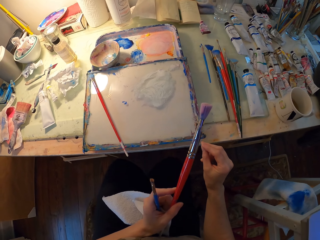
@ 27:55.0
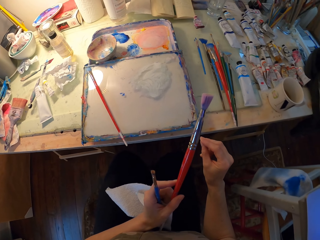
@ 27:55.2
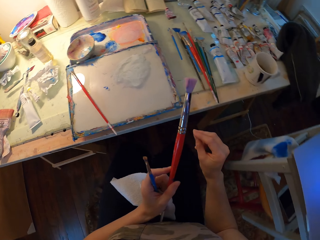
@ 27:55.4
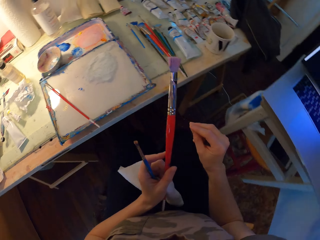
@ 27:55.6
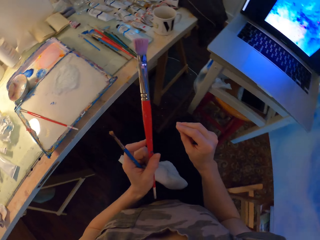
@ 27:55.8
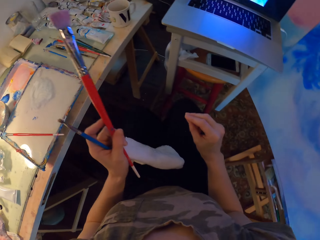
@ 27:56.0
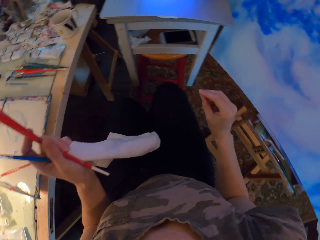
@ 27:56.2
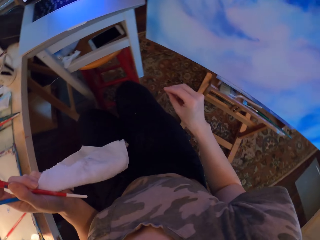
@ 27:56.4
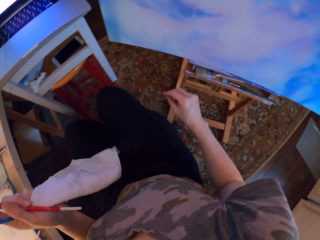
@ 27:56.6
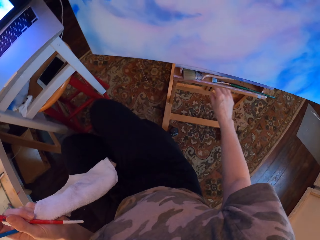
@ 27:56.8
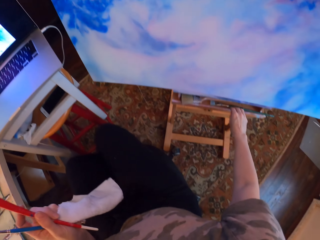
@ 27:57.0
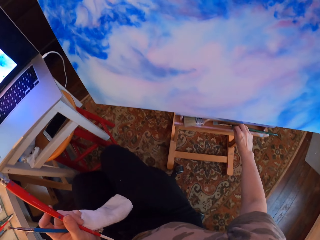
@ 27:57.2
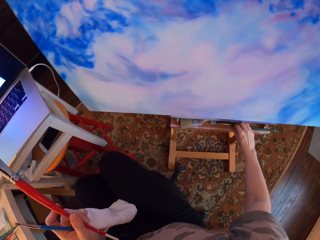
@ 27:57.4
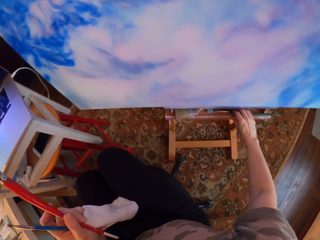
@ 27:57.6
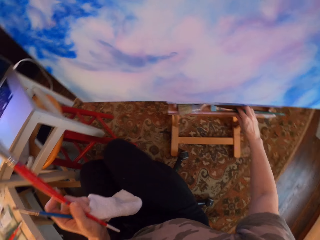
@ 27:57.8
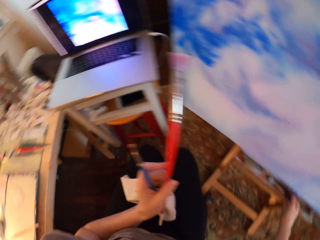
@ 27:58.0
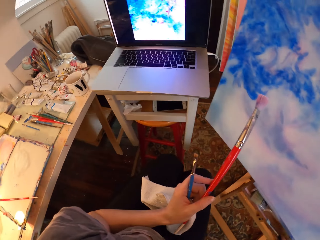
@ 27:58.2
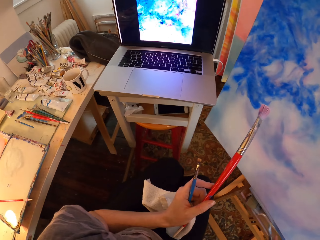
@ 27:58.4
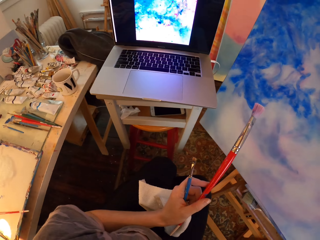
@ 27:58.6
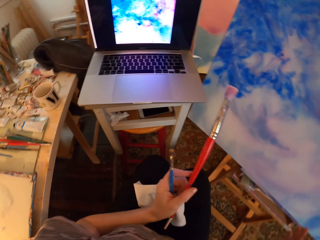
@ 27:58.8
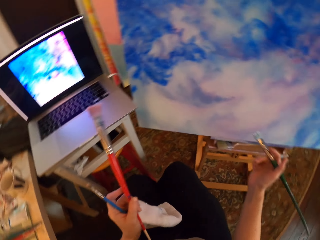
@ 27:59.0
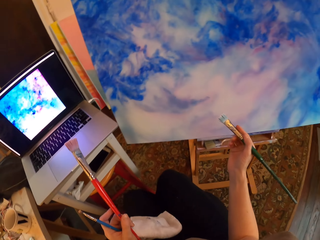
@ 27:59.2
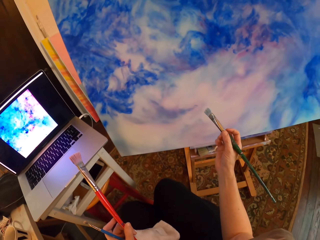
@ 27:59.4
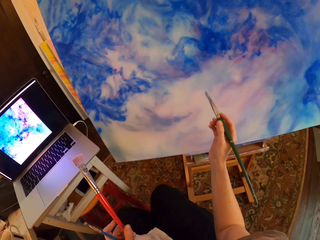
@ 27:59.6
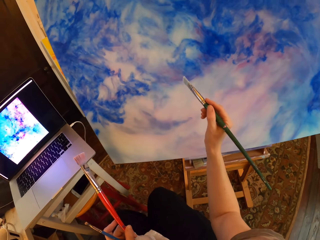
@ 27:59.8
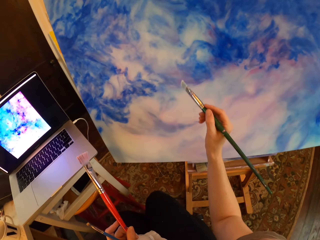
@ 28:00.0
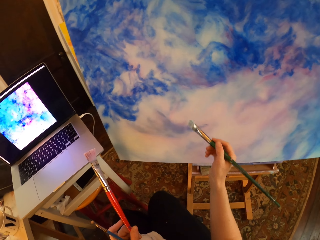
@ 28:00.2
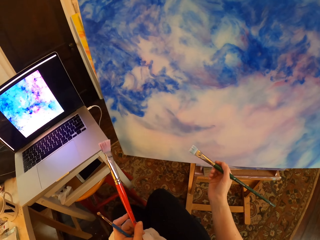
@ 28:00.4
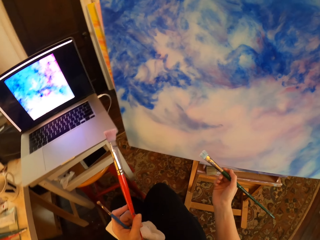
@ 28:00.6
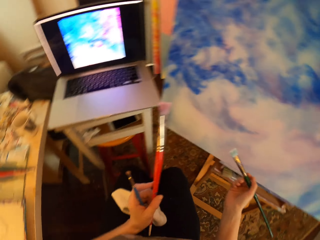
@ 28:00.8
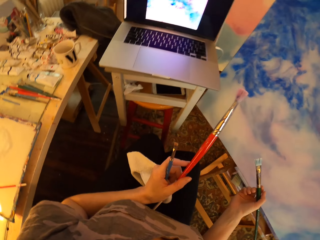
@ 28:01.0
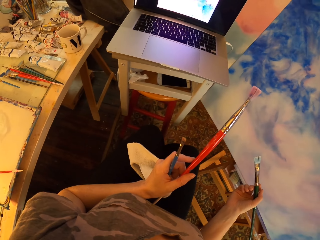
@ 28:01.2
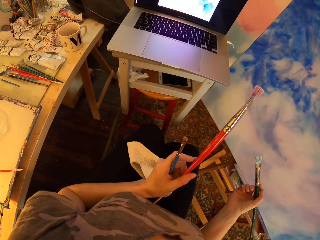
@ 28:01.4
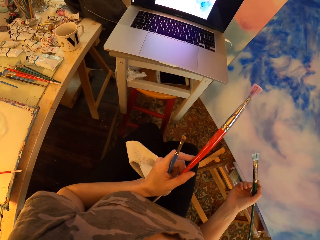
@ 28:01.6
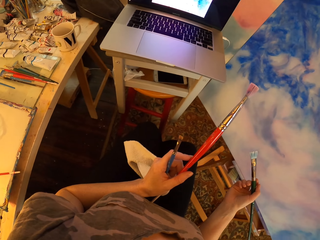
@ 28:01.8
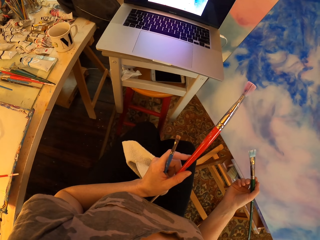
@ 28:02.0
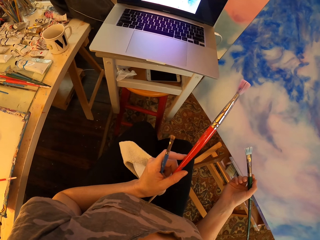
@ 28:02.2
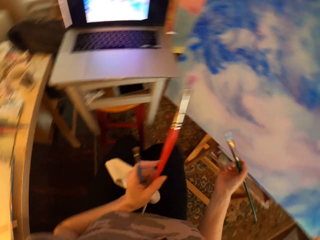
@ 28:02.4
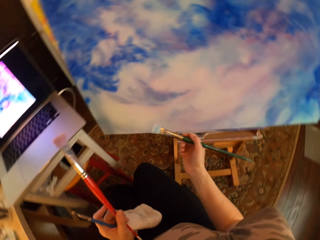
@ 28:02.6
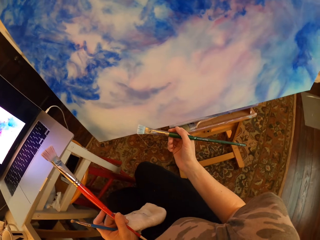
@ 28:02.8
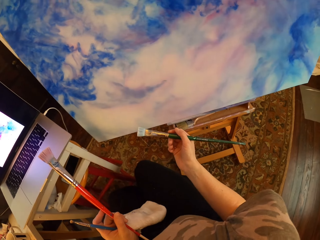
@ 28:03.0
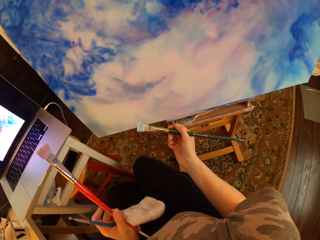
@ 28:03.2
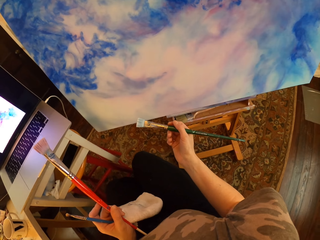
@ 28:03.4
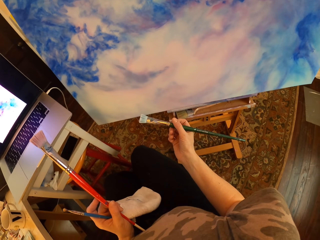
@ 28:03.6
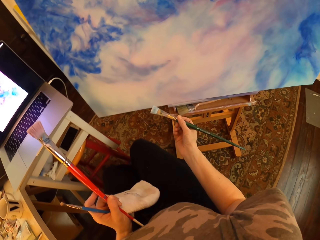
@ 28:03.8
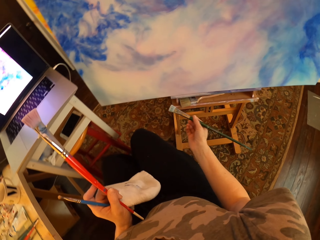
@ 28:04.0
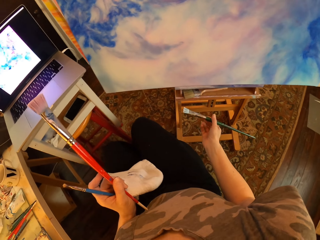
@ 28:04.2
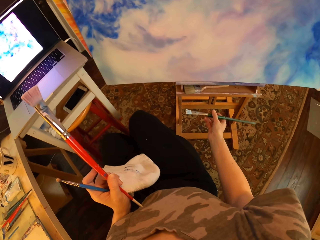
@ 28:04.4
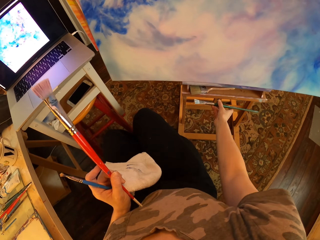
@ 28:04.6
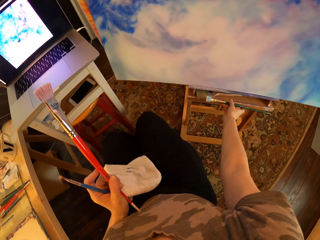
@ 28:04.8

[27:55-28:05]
The camera wearer grabs another art brush from the easel. They hold a piece of cloth and art brushes. They turn to the side. They hold the piece of cloth and the art brushes. They look around.

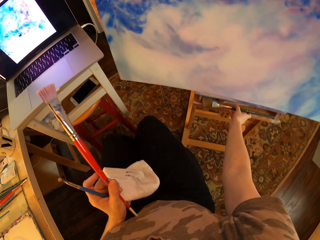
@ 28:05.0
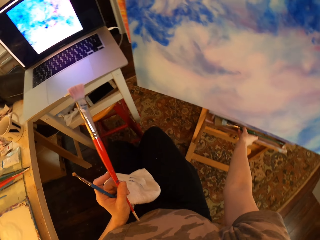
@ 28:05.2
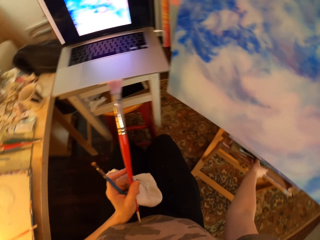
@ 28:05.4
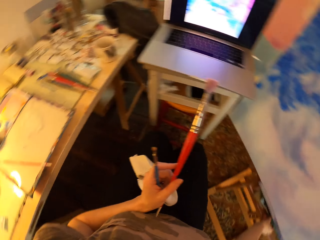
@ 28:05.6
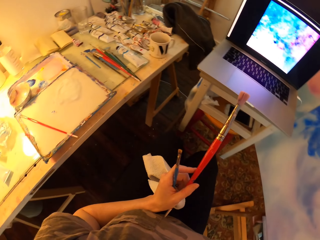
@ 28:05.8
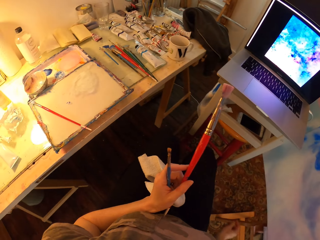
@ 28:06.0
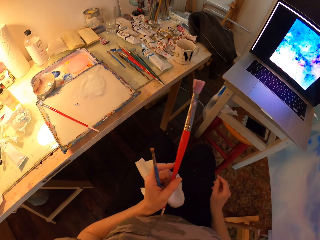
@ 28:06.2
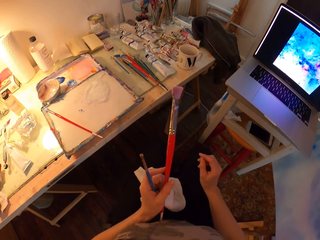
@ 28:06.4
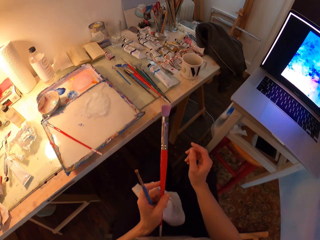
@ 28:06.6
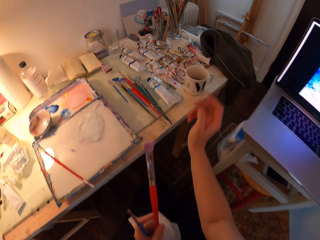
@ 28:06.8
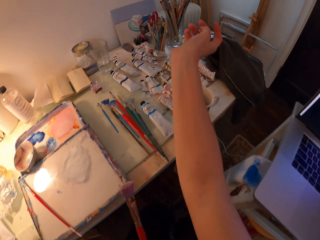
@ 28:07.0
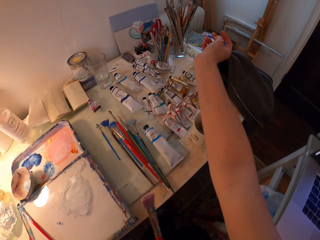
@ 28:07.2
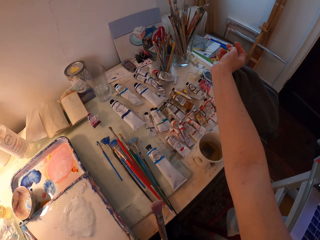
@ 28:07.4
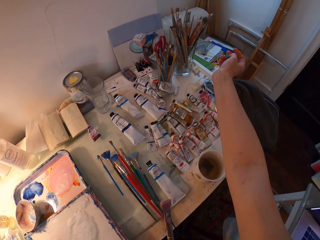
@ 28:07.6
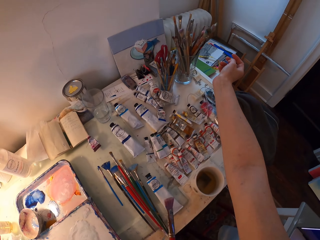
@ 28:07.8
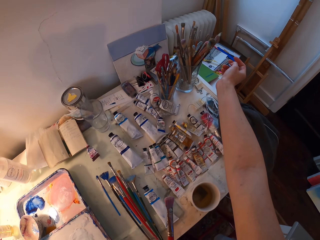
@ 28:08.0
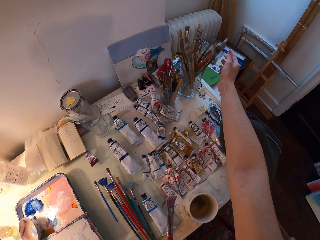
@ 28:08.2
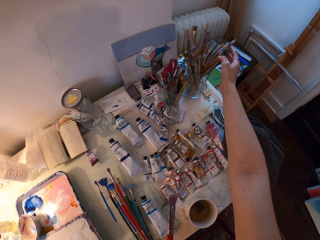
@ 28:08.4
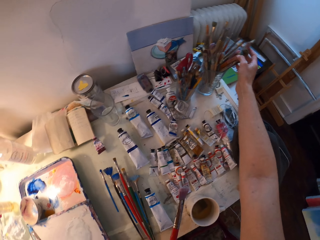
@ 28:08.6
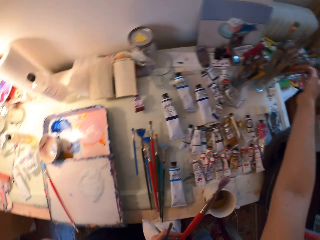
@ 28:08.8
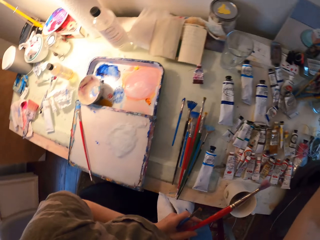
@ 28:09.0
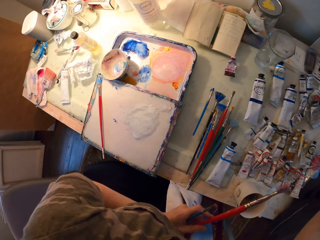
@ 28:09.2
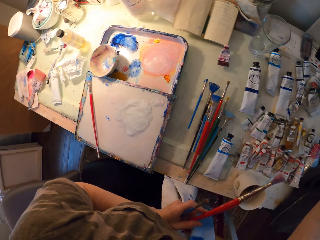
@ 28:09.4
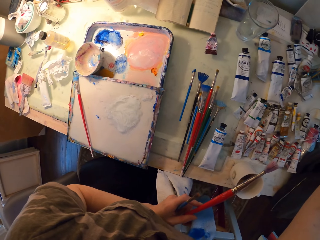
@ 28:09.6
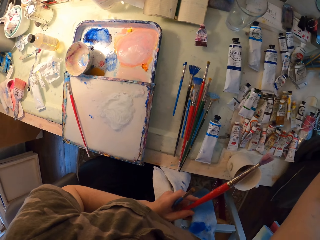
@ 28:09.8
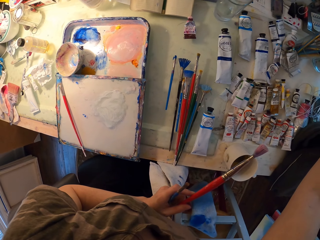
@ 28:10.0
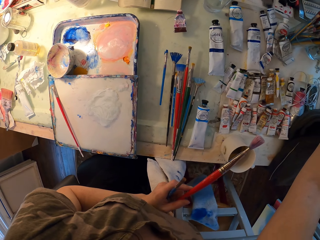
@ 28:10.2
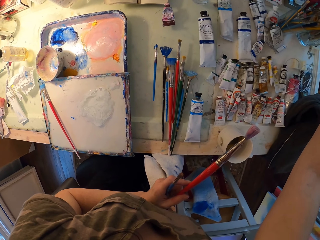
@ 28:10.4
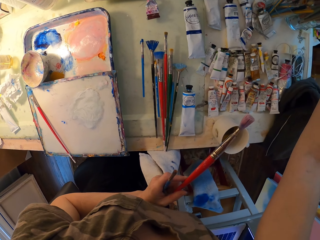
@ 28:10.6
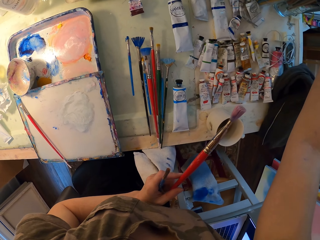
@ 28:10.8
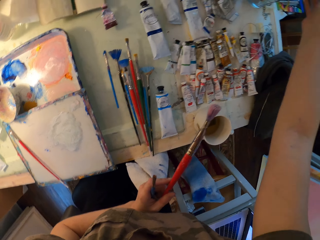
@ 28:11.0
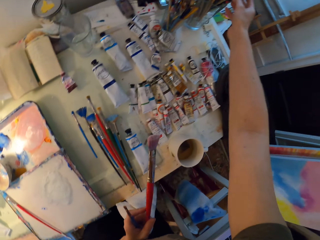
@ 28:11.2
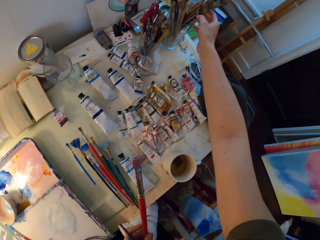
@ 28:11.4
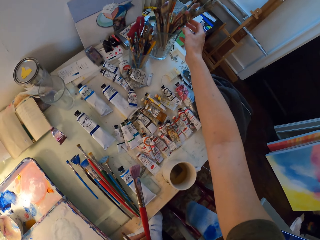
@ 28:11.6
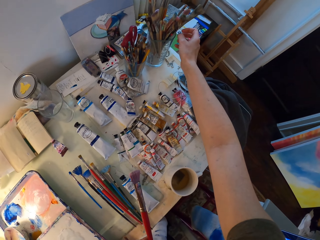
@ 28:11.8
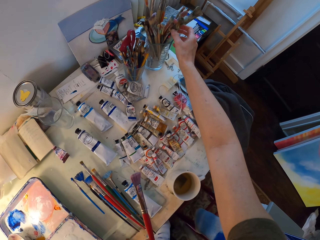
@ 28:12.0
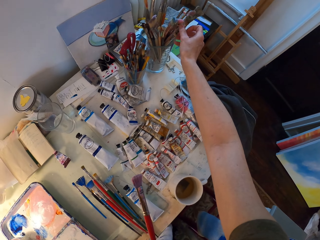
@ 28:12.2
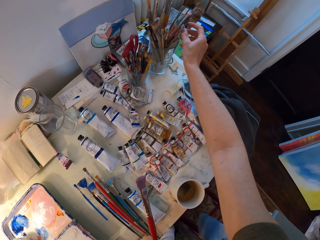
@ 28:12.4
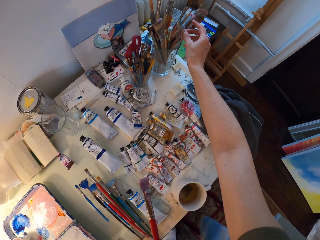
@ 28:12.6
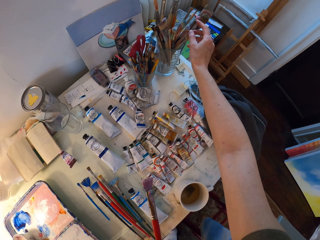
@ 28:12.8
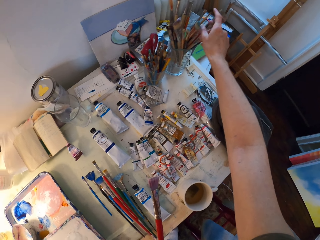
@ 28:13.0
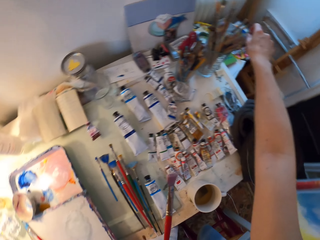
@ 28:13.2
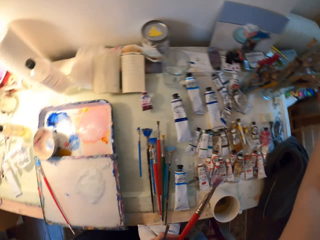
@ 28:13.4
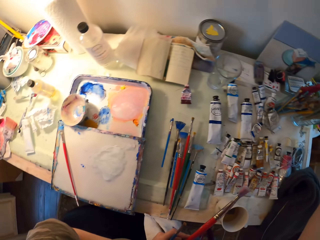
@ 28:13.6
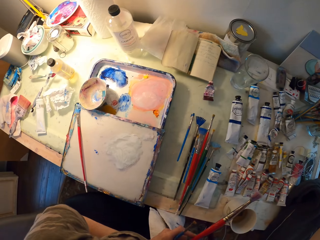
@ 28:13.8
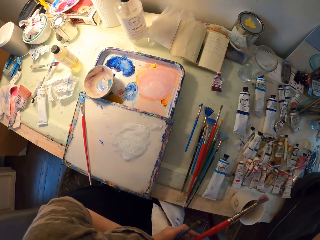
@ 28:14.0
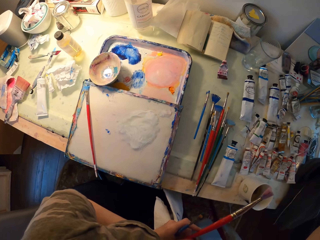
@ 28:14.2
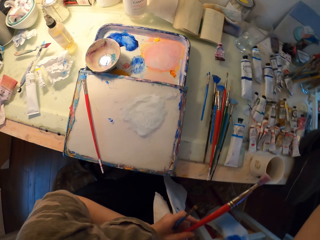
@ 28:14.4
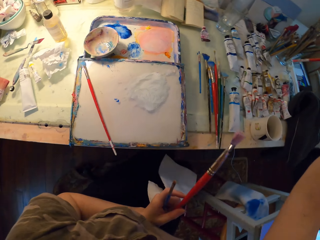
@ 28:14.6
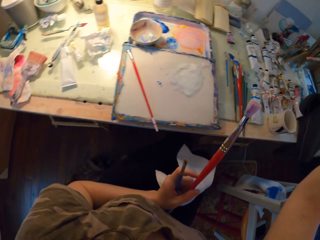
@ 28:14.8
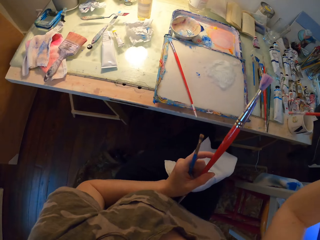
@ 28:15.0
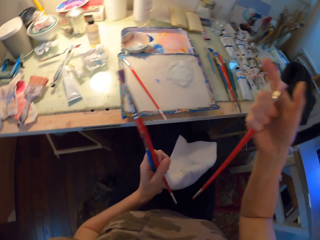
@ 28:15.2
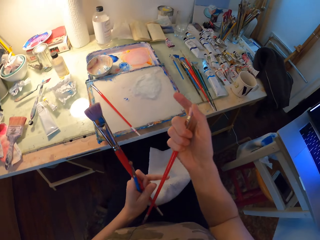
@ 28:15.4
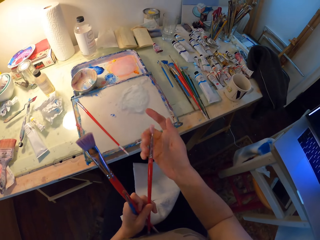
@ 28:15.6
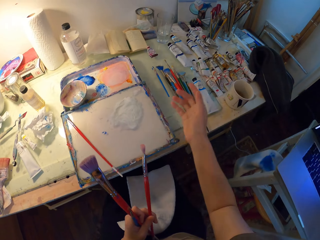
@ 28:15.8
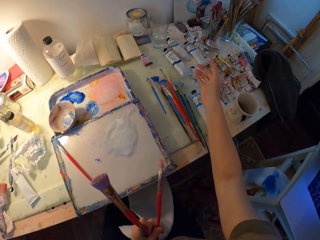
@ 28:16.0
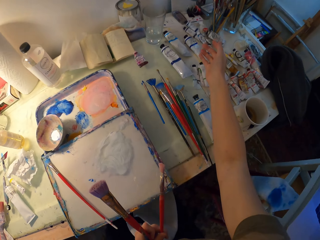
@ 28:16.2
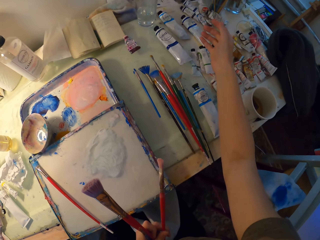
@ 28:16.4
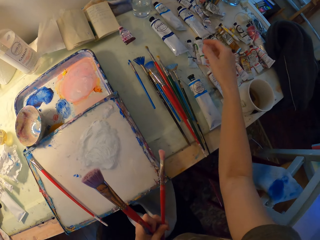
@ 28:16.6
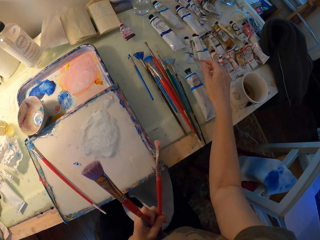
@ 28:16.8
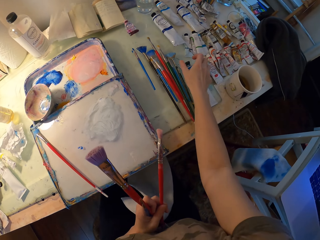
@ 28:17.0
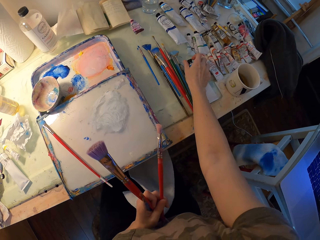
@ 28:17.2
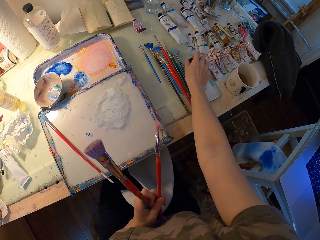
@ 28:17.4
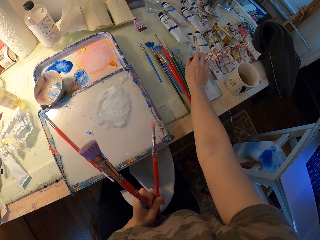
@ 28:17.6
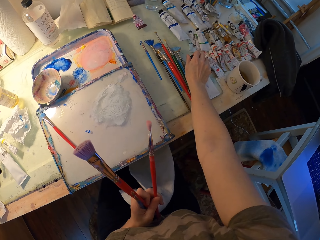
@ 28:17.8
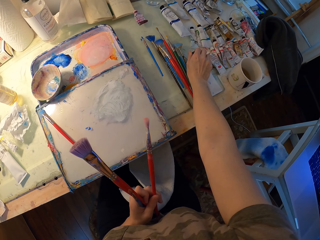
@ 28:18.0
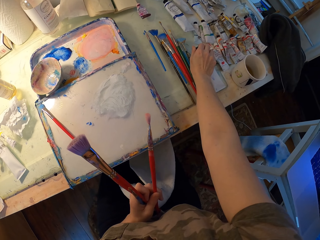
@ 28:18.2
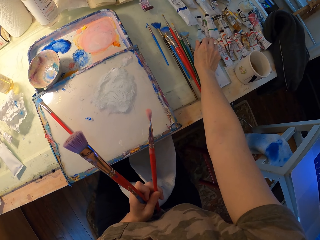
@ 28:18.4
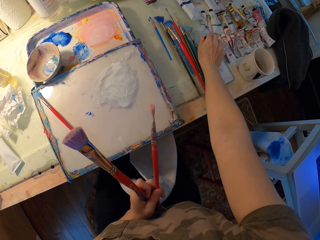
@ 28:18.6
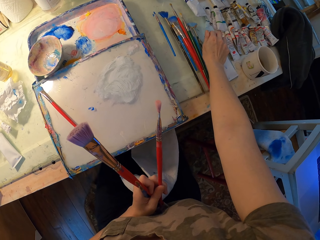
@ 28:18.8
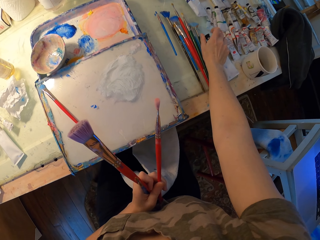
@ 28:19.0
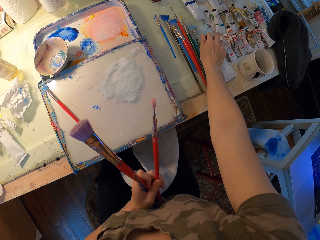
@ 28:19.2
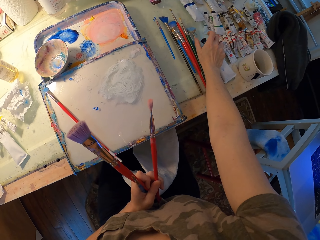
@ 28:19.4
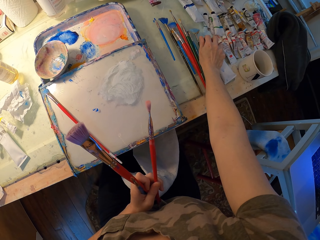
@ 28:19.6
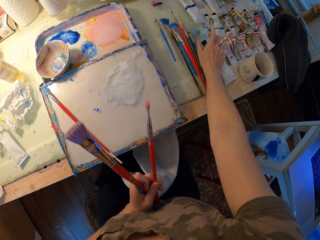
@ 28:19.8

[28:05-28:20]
The camera wearer puts the art brush back on the easel. They hold a piece of cloth and art brushes. They turn to the side. They gaze at the paint on the container. They hold the piece of cloth and art brushes on a glass. They turn to the side. They hold the piece of cloth and art brushes again. They pick an art brush. They turn to the side. They open the acrylic paint container. They hold the piece of cloth and art brushes. They hold a paint pack on the table.
